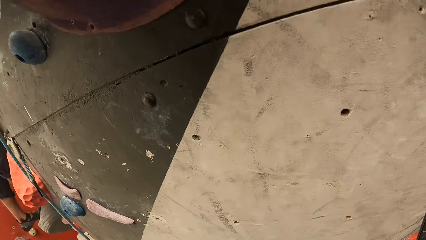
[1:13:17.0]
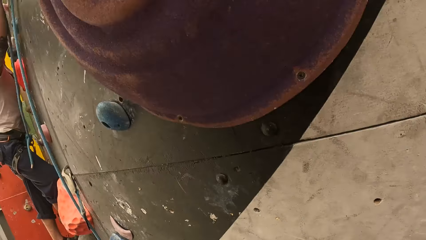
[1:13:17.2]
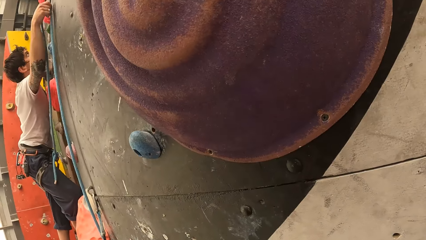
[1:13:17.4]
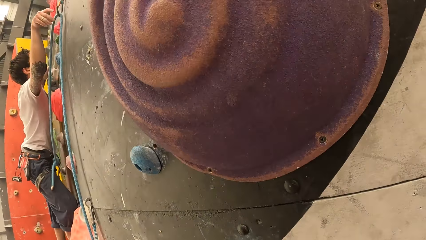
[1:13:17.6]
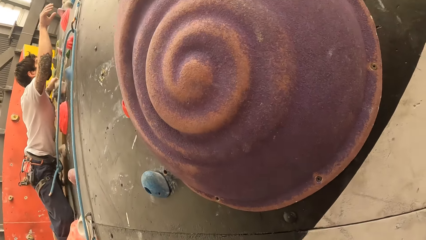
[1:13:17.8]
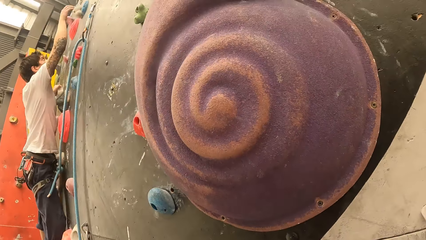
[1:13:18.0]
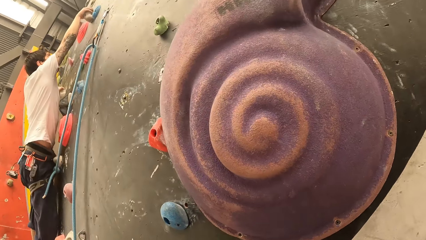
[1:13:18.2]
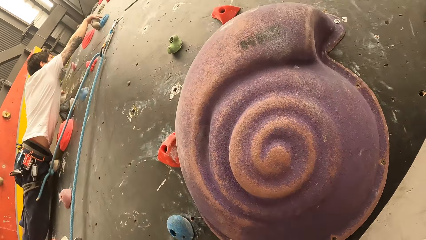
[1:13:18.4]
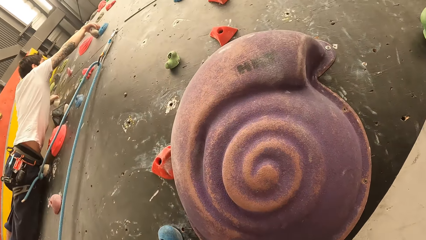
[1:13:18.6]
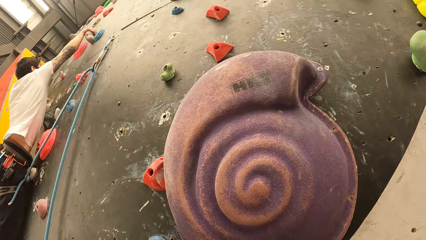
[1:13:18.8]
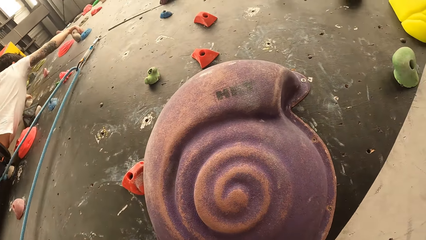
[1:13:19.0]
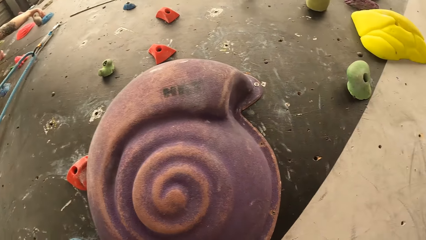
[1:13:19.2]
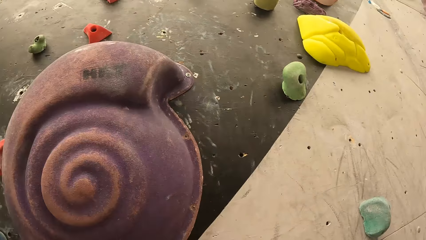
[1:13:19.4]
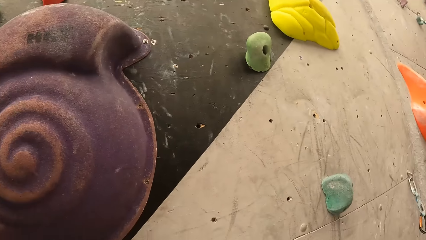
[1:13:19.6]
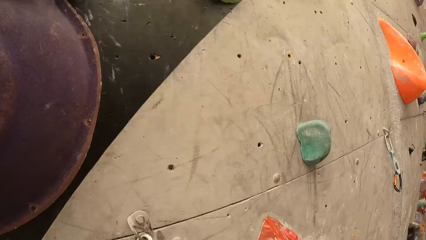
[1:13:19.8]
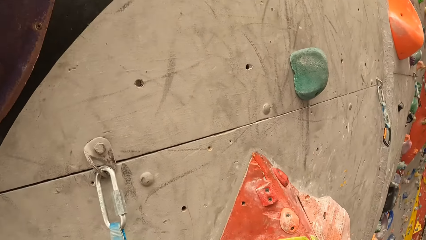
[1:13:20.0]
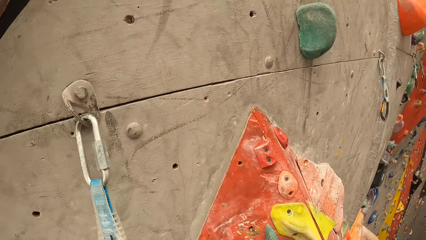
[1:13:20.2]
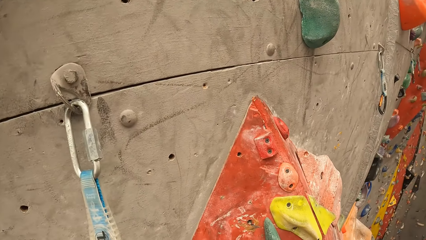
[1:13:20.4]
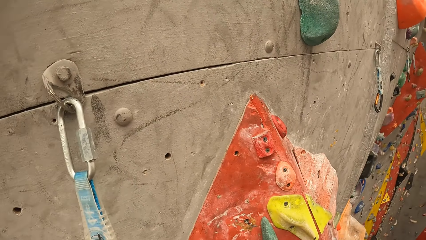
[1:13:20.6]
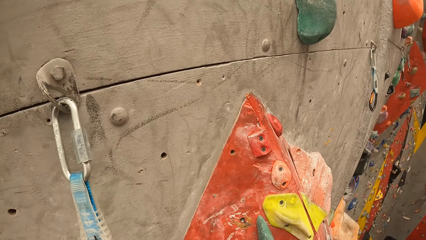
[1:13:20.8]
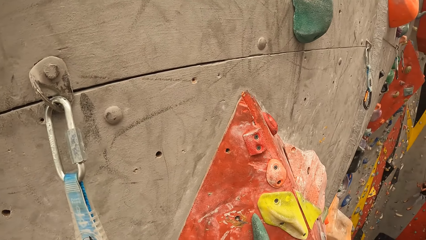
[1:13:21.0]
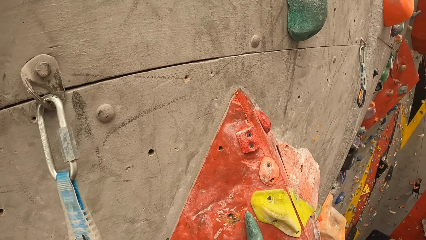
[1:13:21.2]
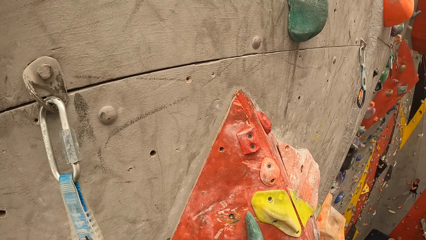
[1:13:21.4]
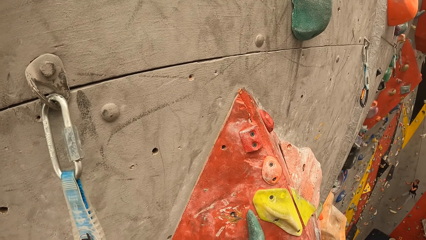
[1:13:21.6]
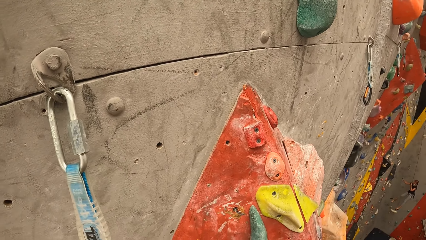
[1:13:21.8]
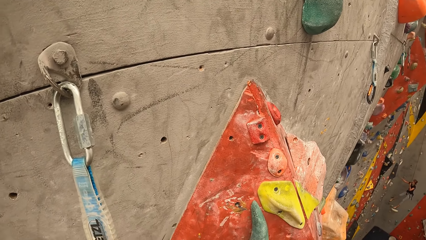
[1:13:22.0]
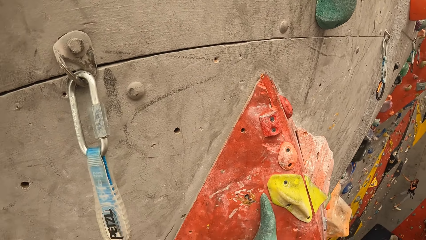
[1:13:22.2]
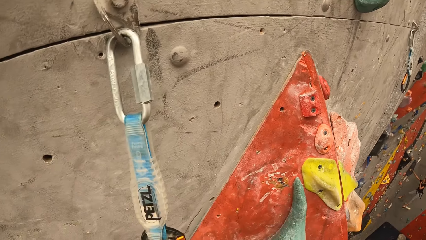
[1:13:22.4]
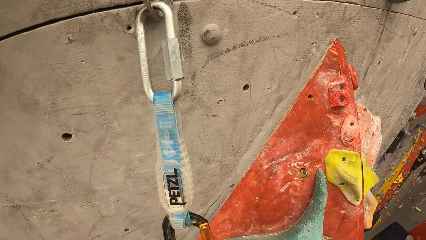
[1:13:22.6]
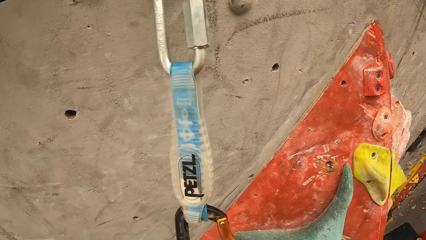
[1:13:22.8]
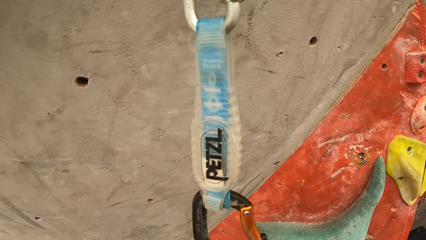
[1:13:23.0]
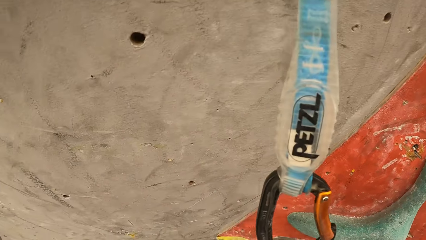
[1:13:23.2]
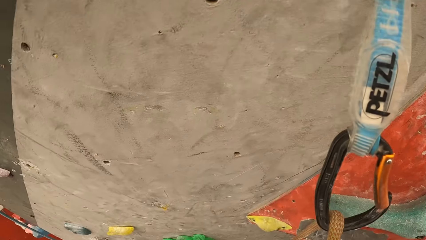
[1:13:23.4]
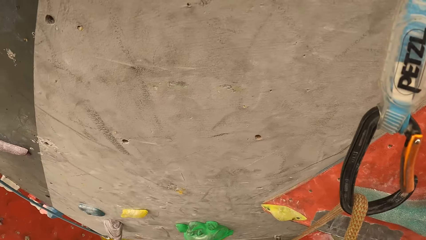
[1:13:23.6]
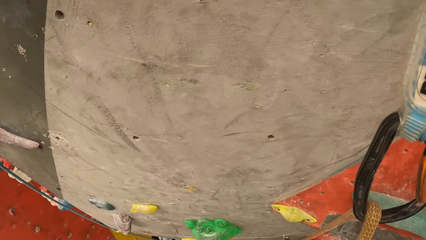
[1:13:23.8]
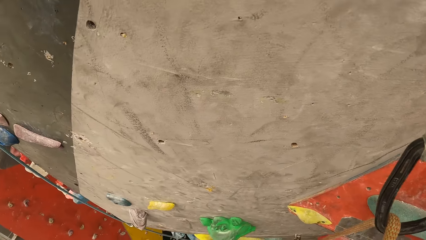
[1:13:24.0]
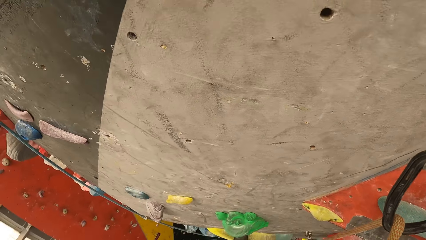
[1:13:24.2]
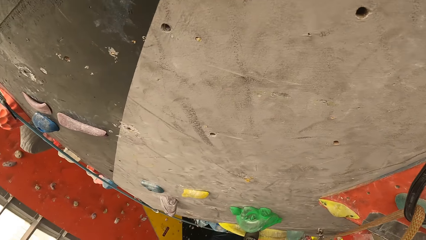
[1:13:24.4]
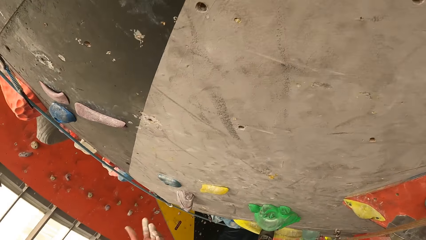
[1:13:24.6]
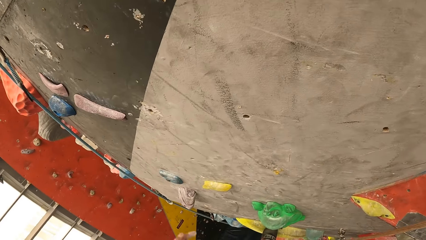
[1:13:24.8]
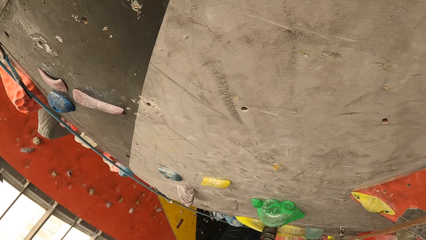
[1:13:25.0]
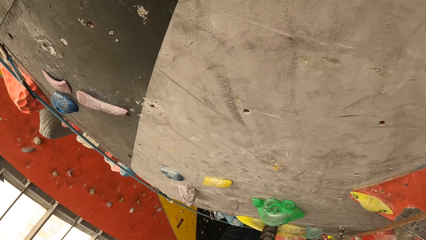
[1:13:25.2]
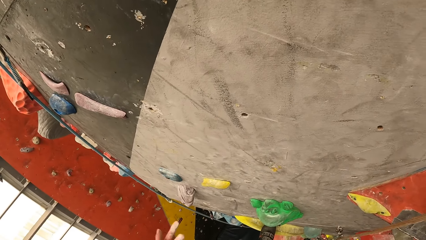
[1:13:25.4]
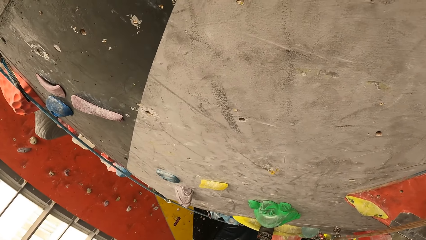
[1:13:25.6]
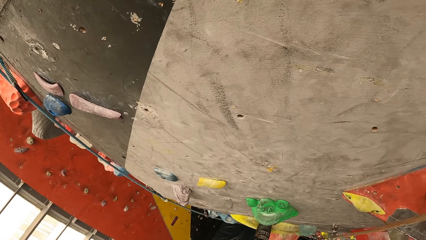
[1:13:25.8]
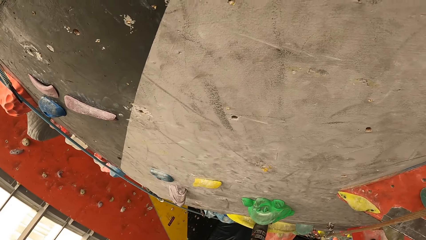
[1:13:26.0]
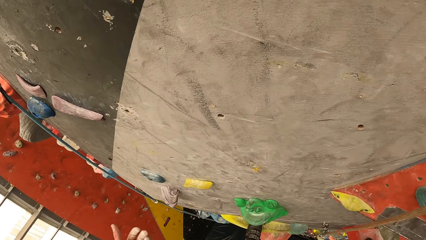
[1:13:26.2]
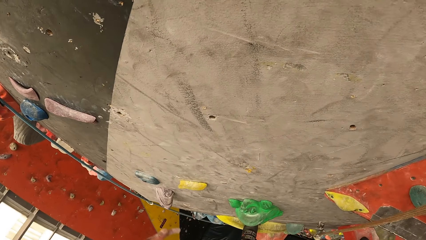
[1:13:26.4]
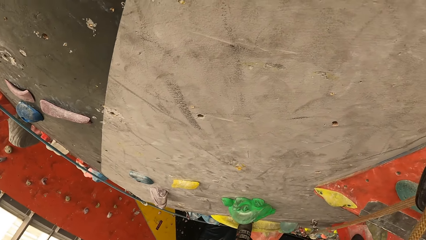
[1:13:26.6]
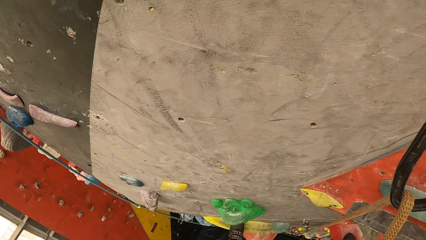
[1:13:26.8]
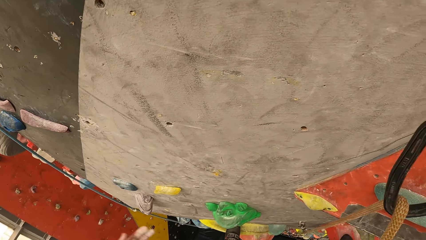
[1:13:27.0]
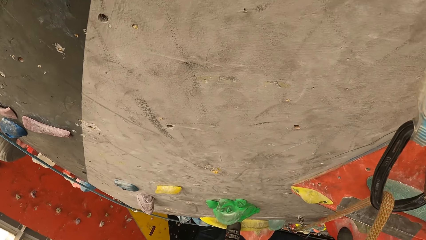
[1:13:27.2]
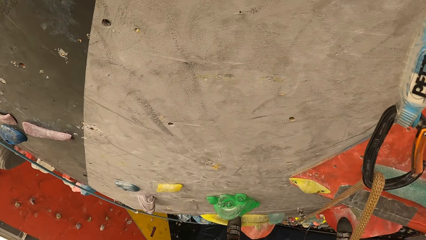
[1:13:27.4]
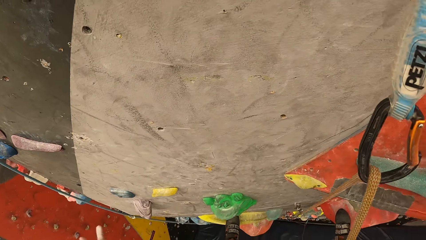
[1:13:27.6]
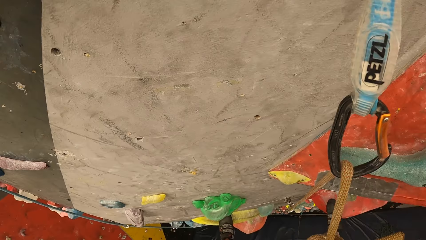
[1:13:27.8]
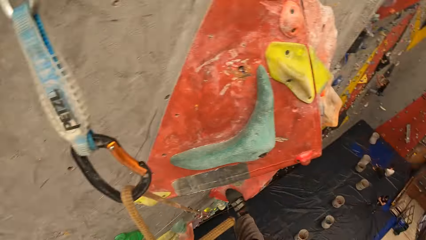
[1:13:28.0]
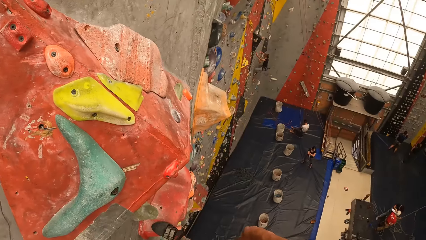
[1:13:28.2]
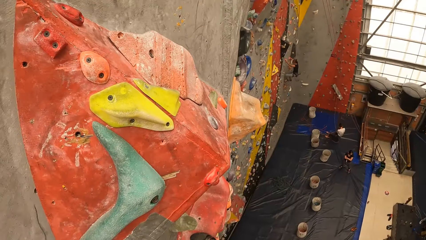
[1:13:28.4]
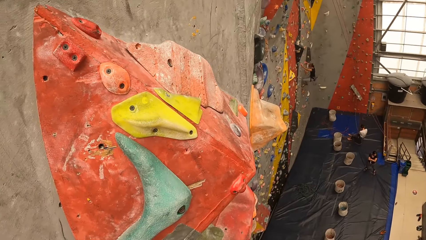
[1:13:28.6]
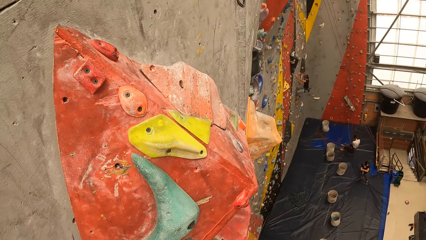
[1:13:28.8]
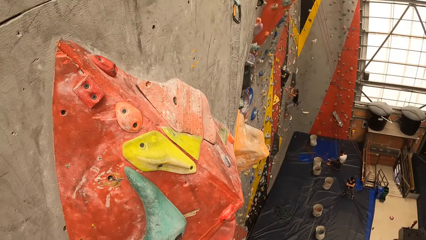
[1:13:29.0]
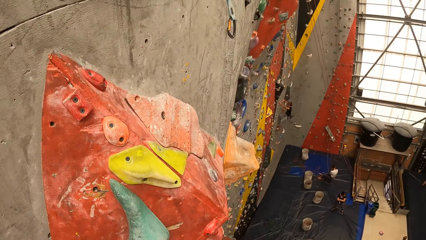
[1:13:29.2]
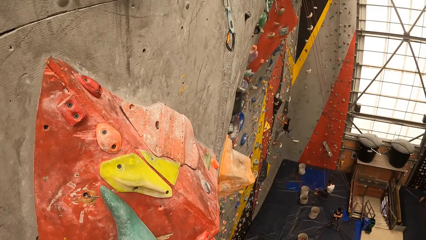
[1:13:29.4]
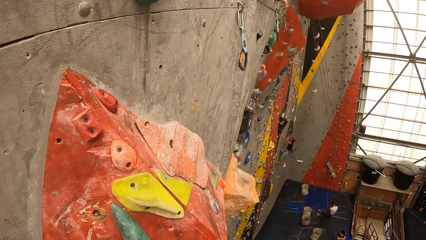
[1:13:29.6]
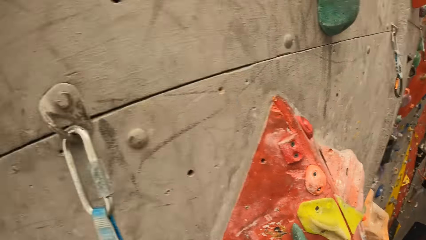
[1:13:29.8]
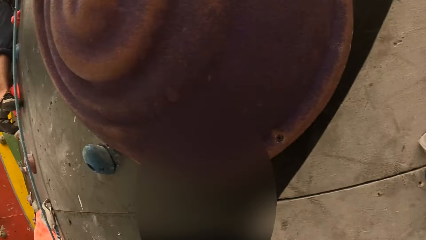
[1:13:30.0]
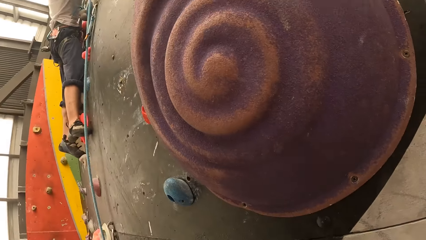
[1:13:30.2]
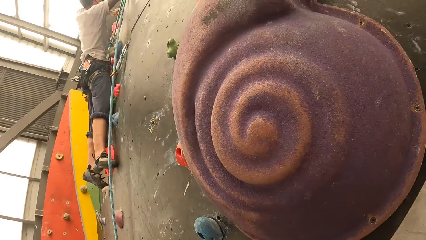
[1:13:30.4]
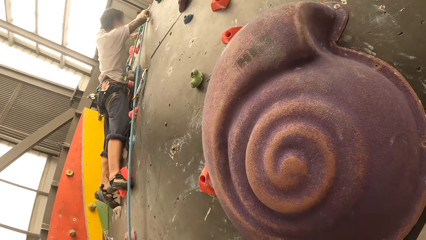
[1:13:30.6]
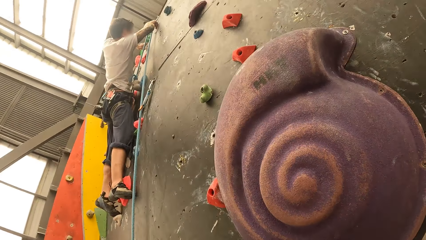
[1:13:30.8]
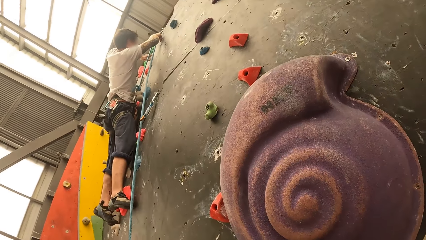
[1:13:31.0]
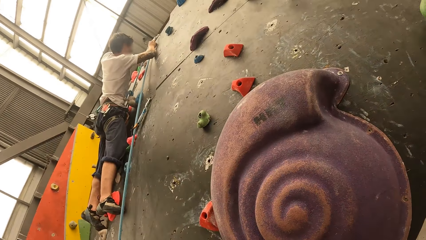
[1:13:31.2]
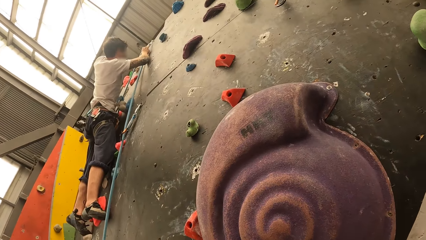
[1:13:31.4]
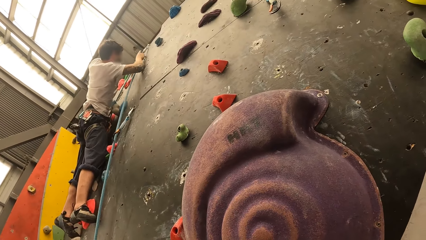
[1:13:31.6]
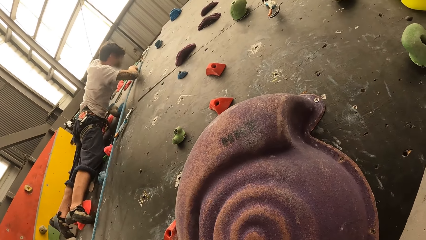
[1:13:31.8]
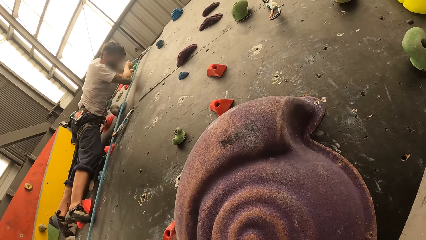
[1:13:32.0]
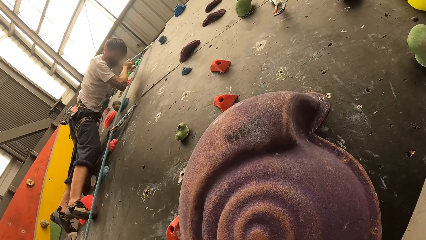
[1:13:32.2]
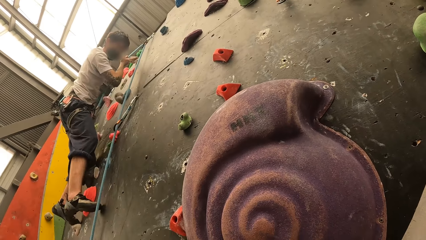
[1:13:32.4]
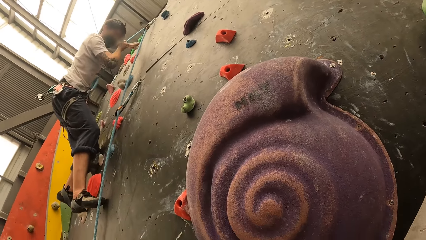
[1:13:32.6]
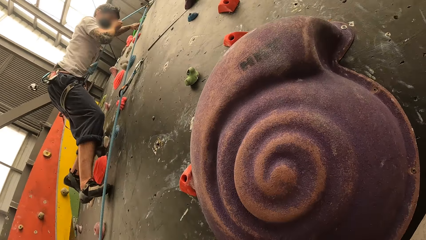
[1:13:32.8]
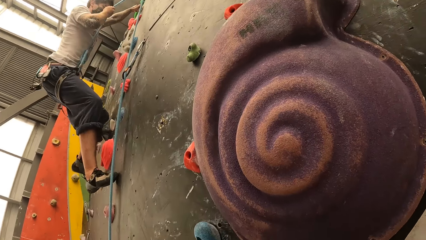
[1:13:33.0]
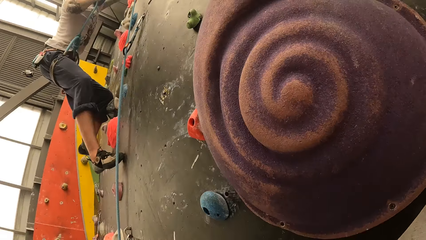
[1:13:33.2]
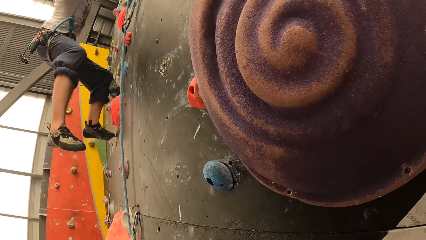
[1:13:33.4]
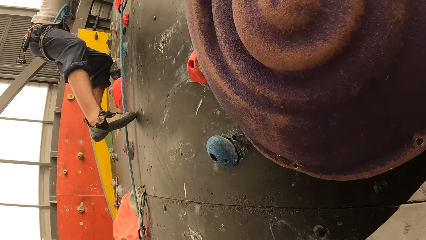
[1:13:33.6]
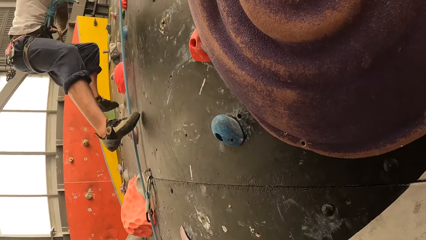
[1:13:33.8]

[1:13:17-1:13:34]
A man climbs up the rock wall. The camera wearer shakes a hand.
